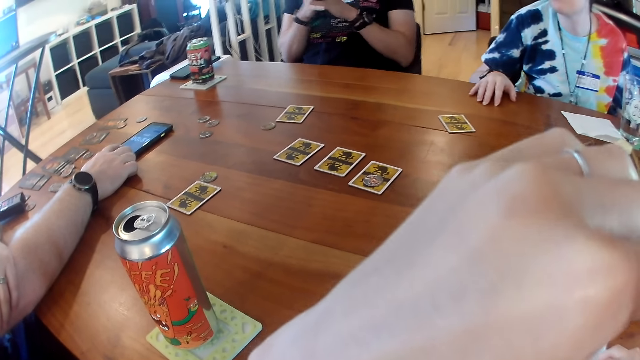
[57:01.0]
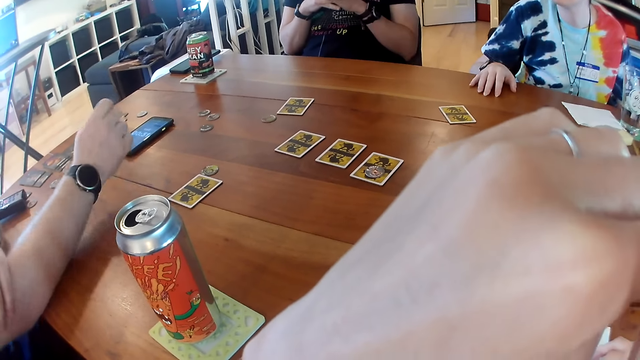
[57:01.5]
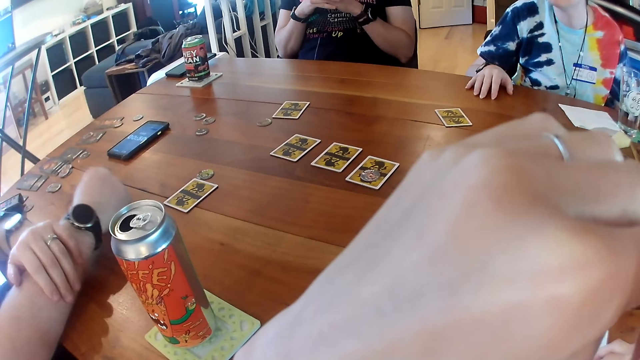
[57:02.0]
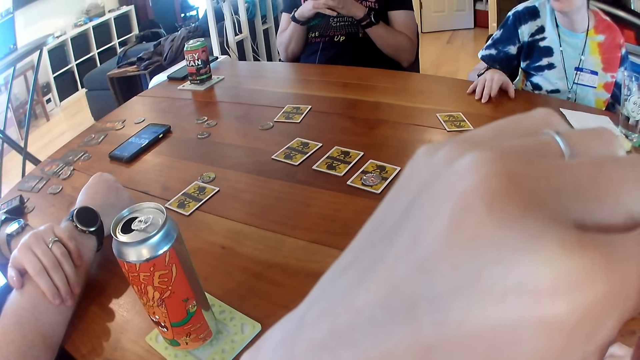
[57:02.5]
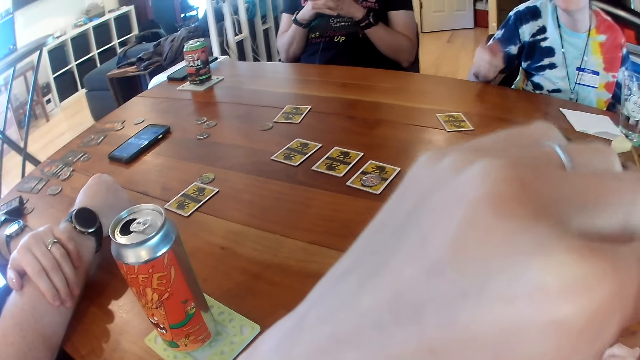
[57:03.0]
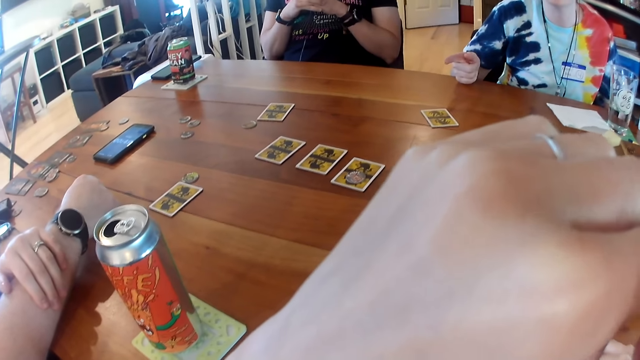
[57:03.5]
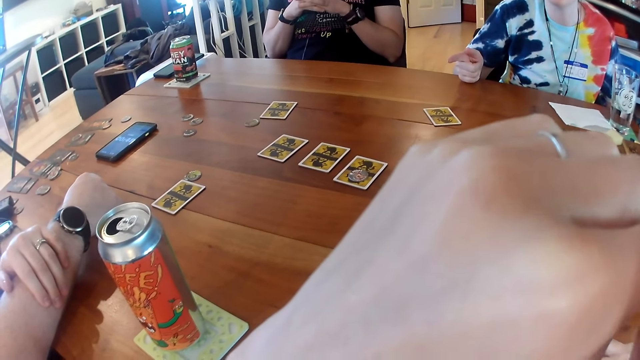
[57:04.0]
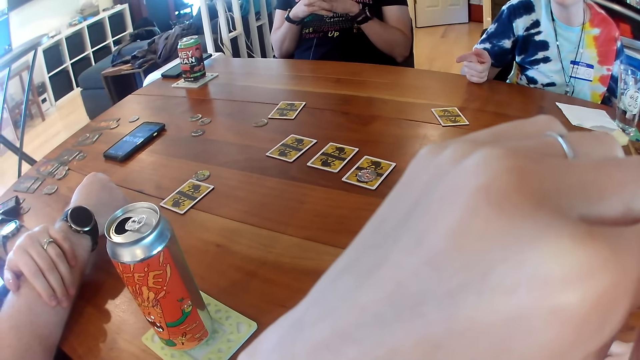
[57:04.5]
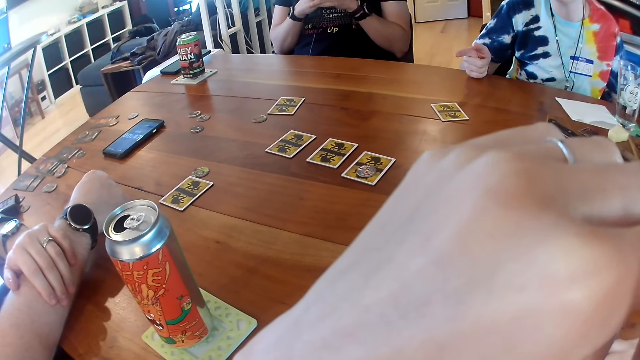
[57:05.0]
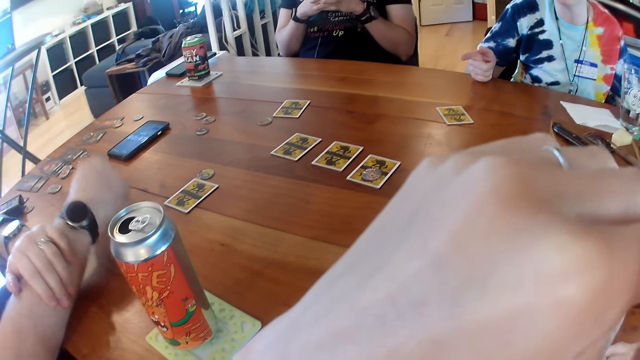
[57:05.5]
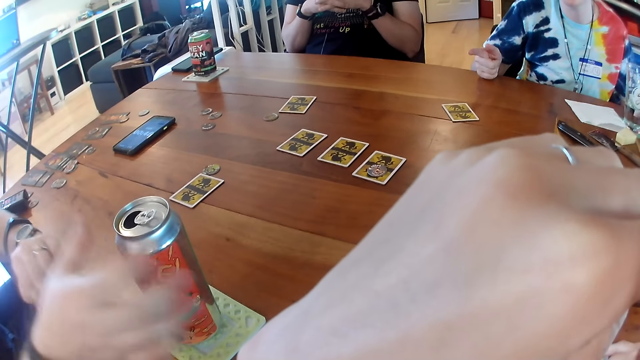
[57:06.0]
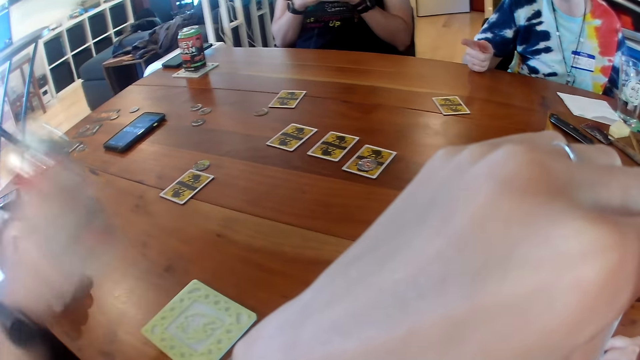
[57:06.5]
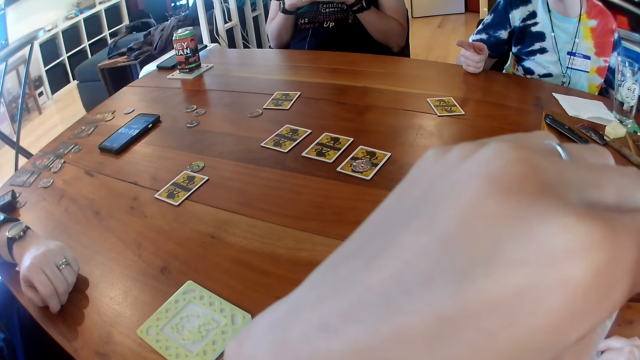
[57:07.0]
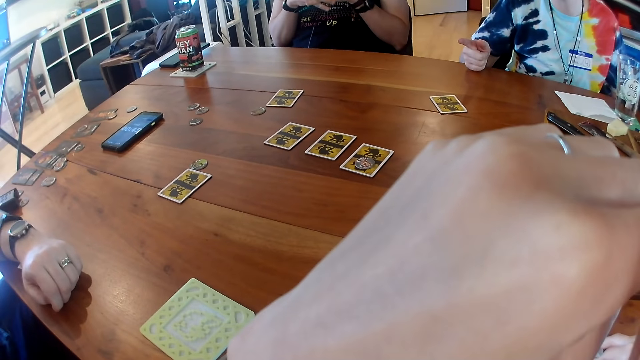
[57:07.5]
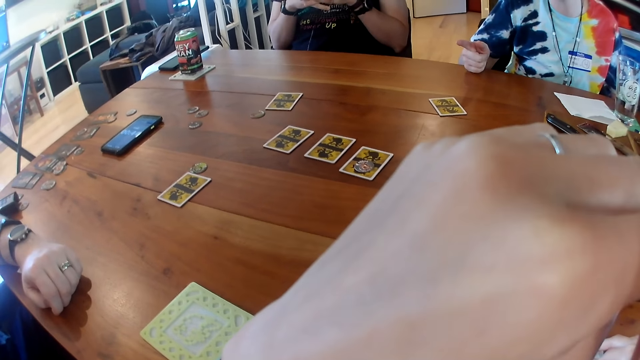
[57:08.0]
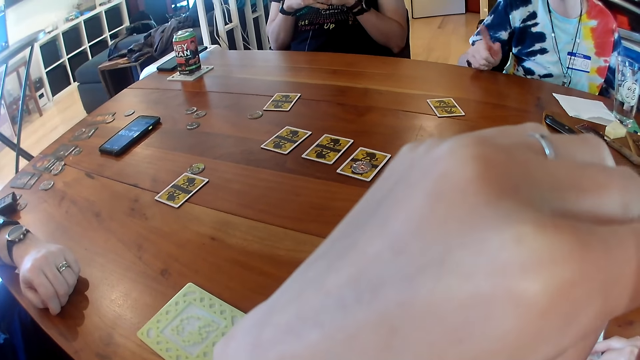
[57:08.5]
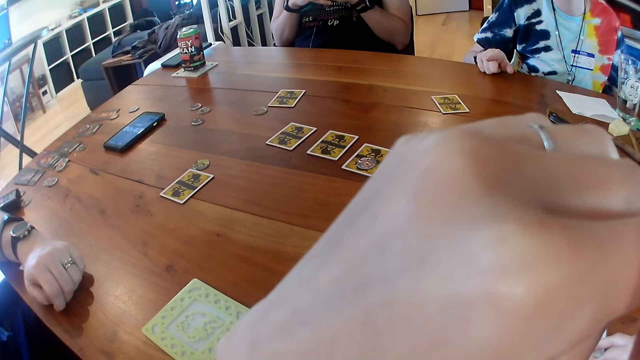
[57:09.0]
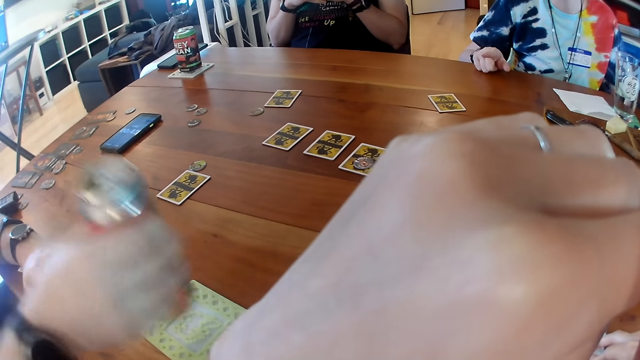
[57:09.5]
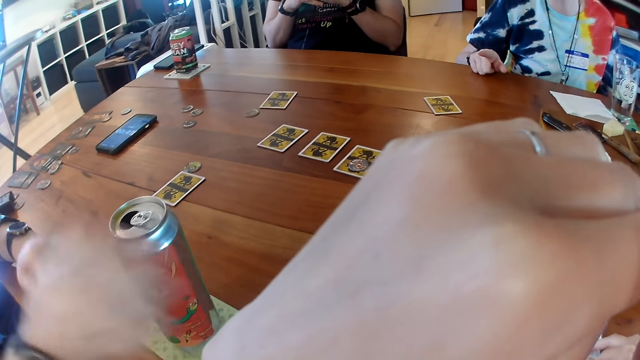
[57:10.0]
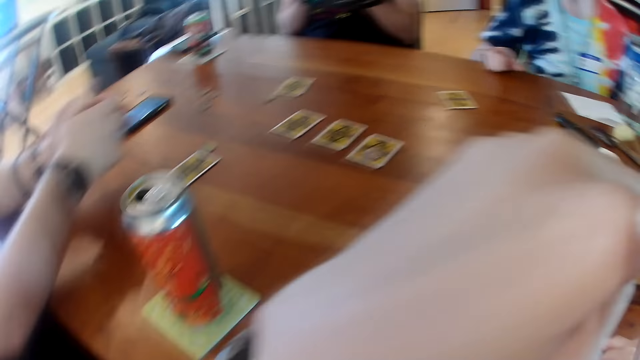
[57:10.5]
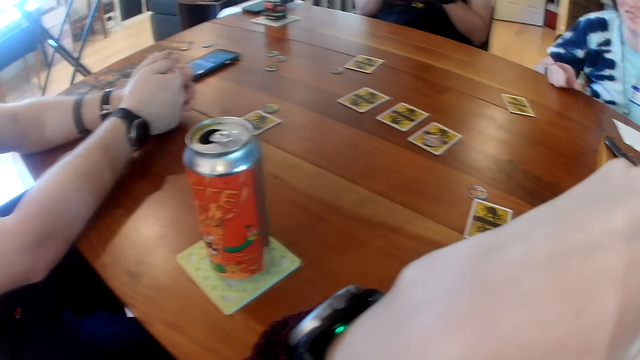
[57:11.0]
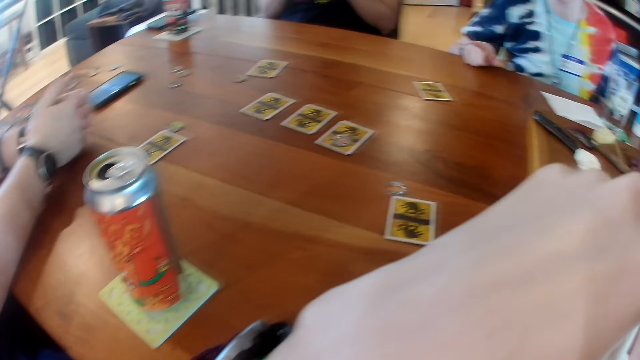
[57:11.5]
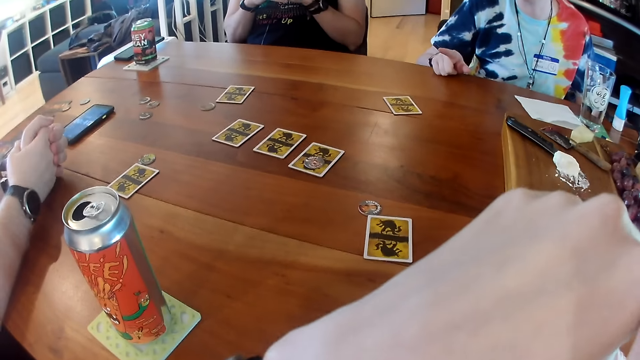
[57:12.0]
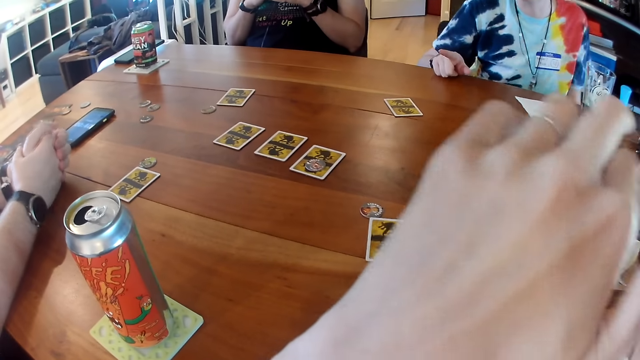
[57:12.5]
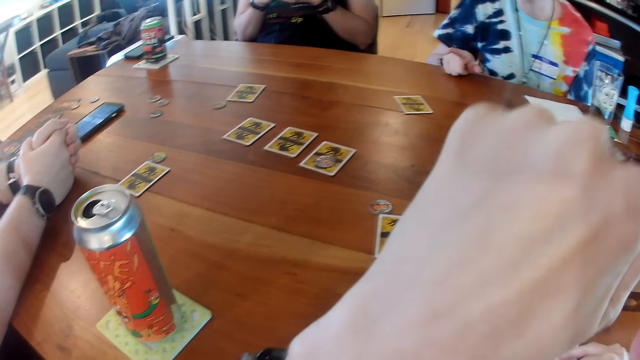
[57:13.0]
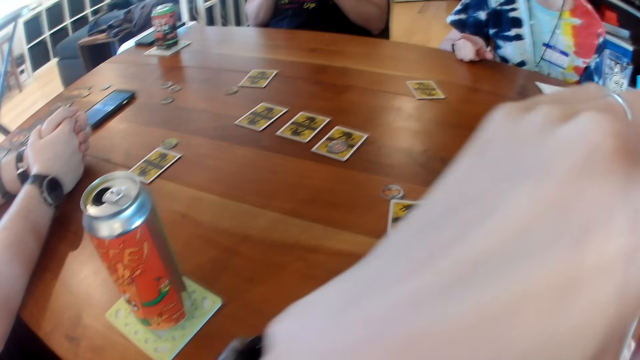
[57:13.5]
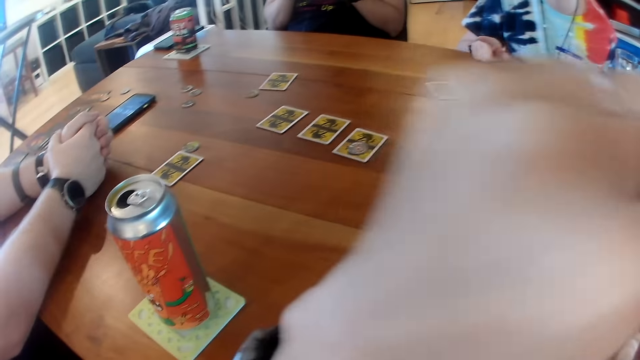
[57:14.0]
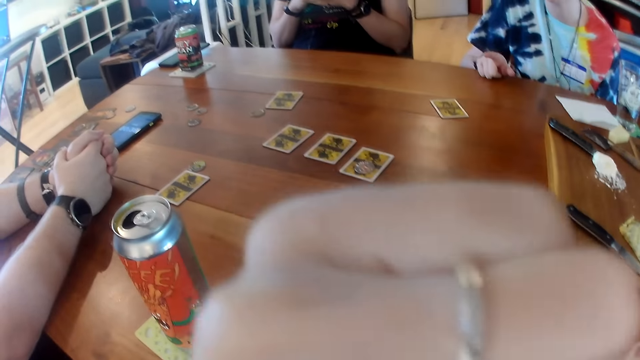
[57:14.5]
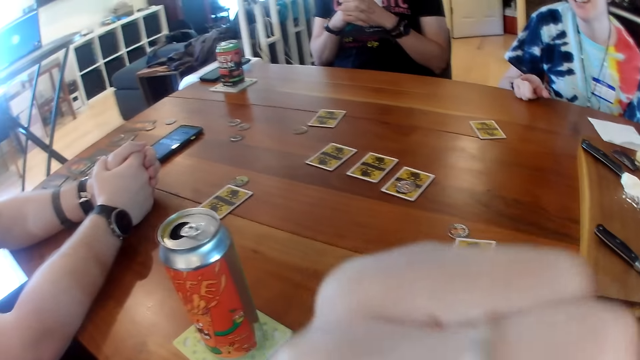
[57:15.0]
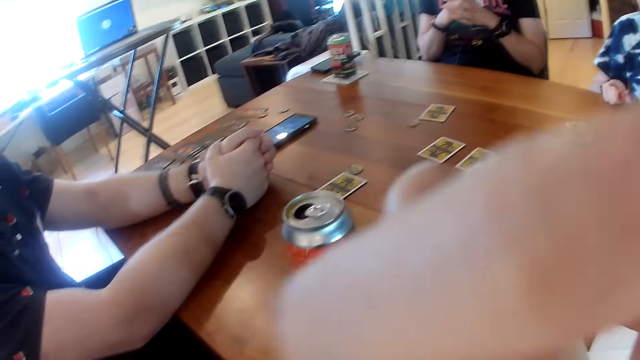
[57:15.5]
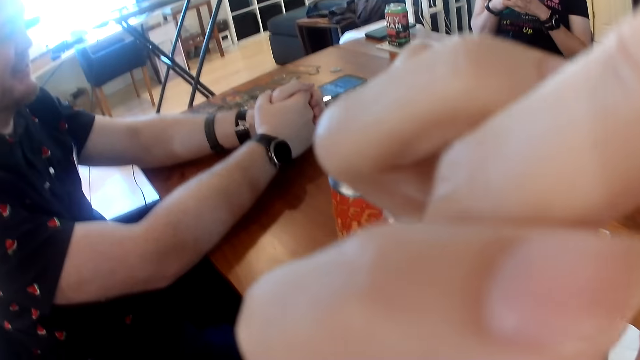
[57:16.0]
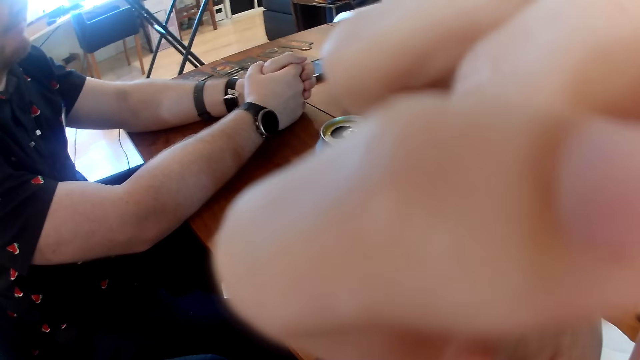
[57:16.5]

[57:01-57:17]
The man takes the can of drink from the table with his right hand. The man drinks something from the can. The man places the can on the table with his right hand. The man places his two hands on the table. The camera wearer stares at the cards on the table.

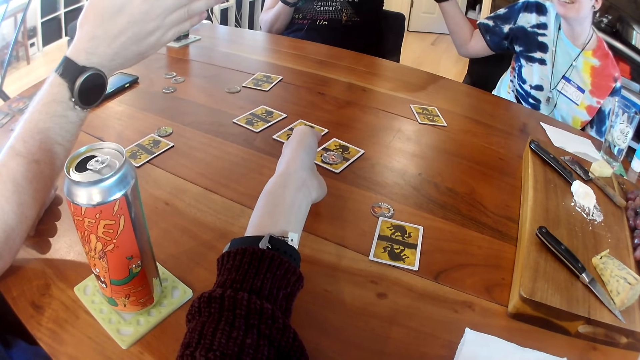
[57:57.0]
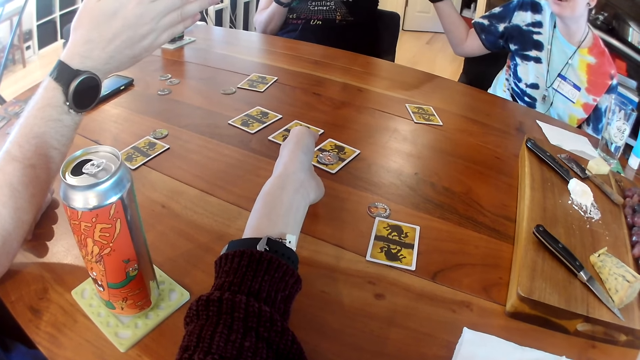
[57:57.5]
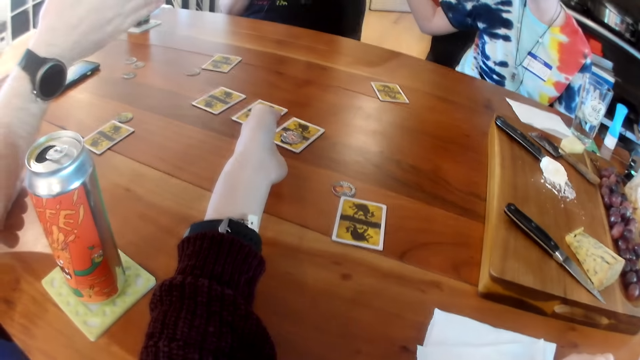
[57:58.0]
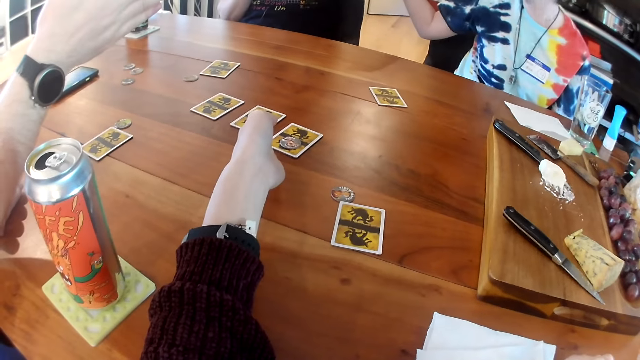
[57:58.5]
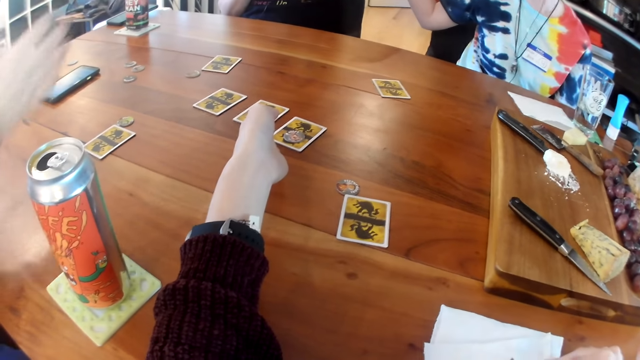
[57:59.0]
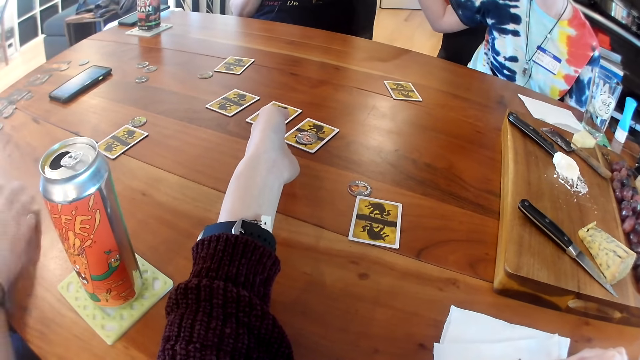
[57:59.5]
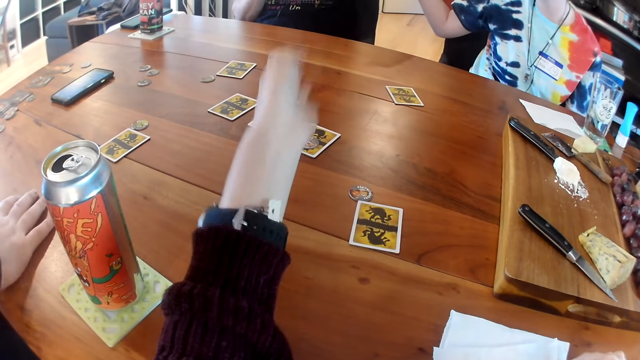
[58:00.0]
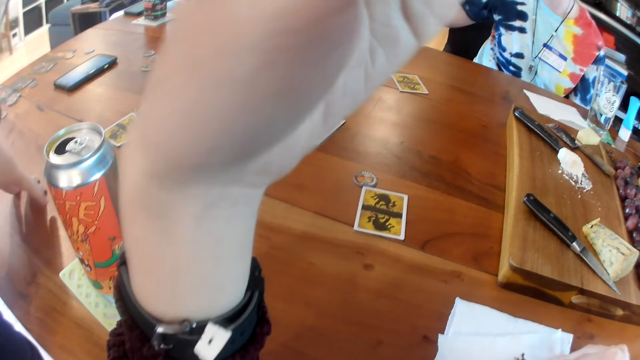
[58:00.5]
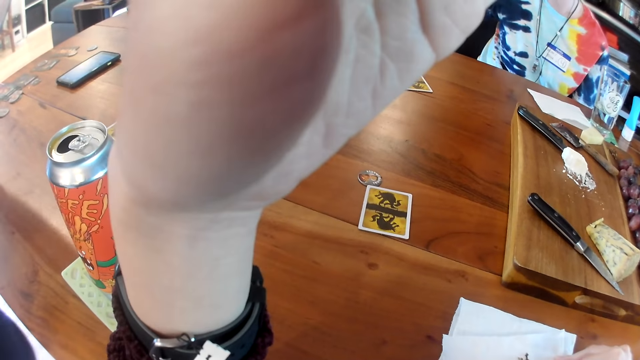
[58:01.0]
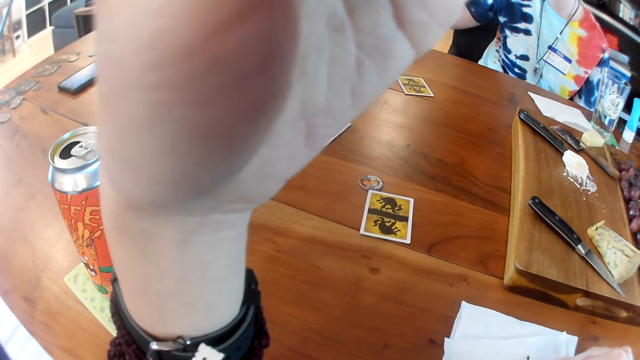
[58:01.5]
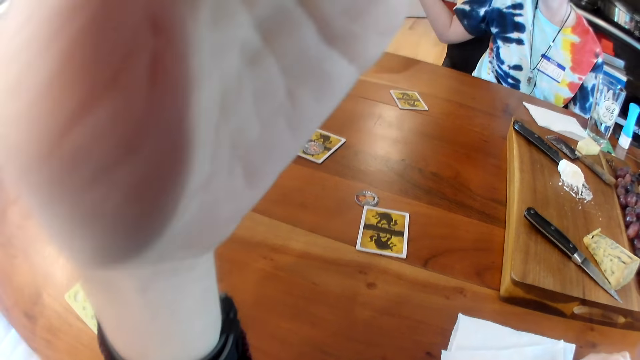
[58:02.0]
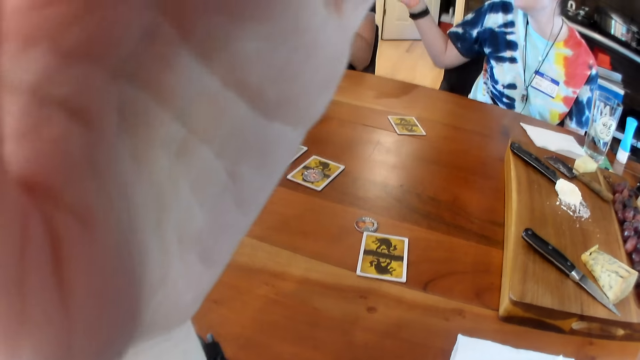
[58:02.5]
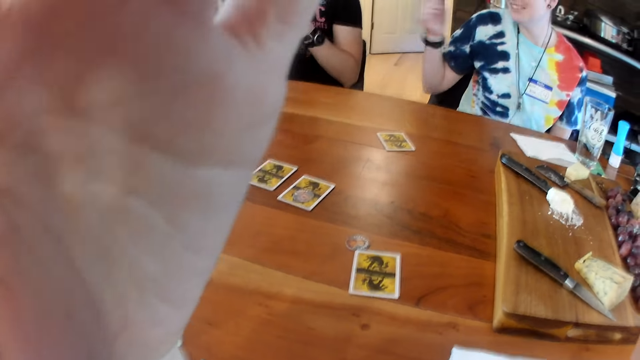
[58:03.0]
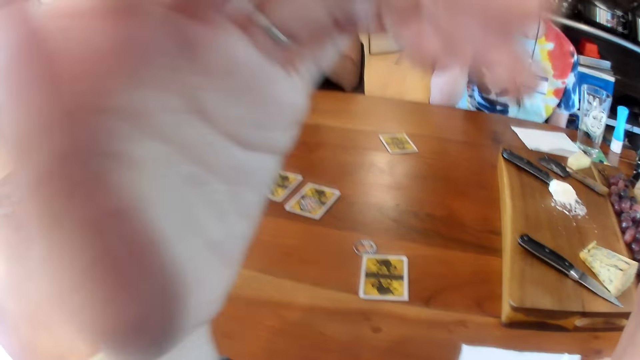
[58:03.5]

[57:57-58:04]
The man moves his hand. The man places his right hand on the table. The camera wearer moves her hand.
